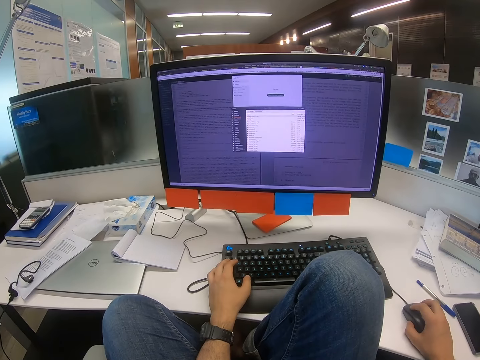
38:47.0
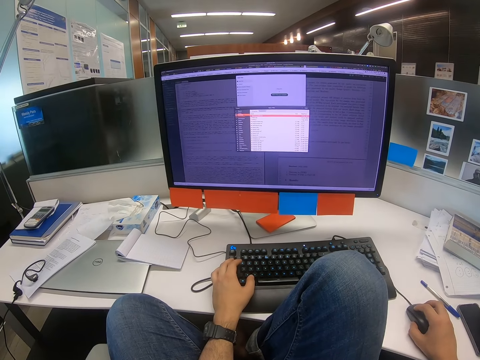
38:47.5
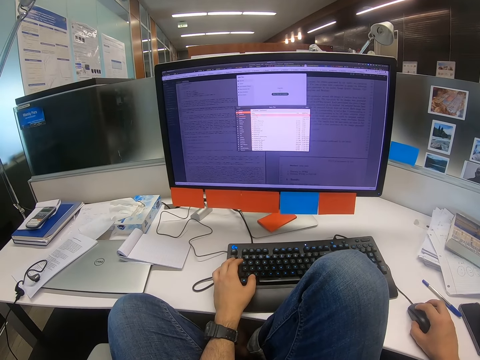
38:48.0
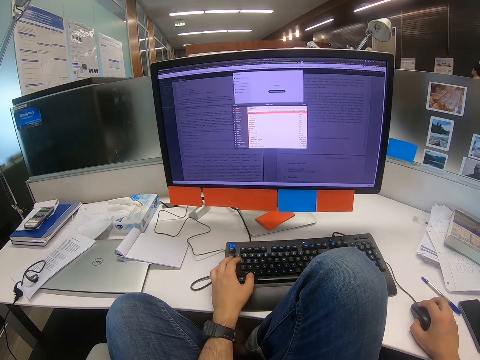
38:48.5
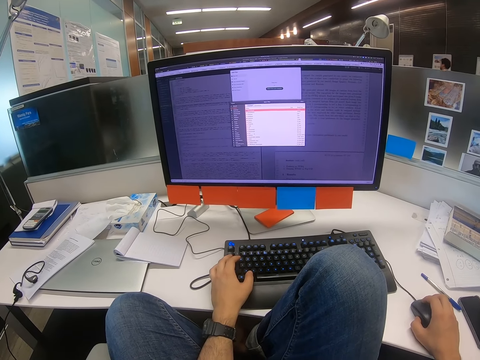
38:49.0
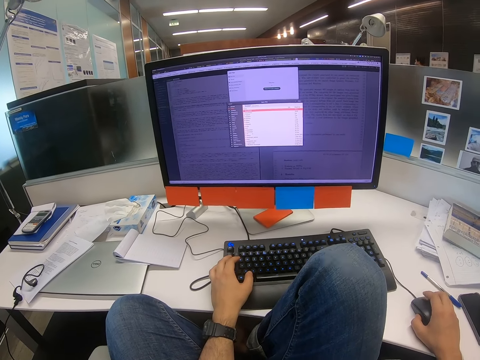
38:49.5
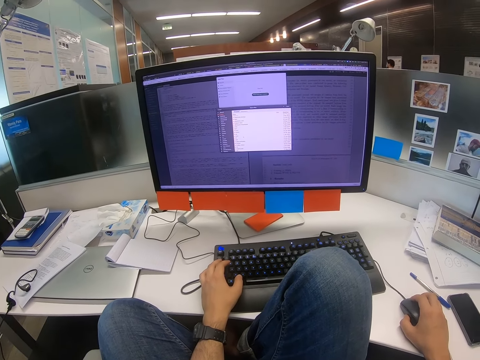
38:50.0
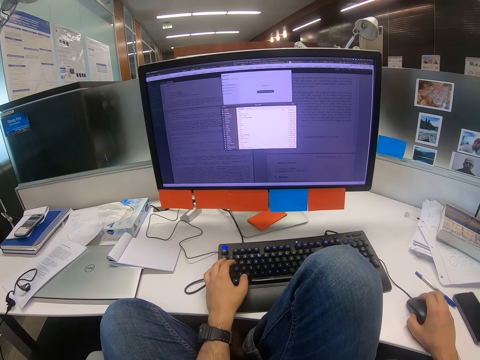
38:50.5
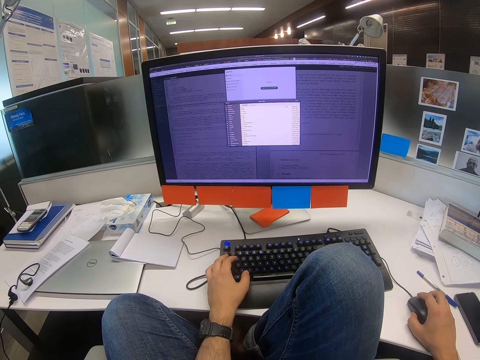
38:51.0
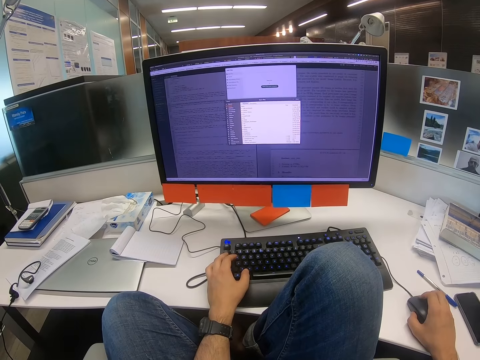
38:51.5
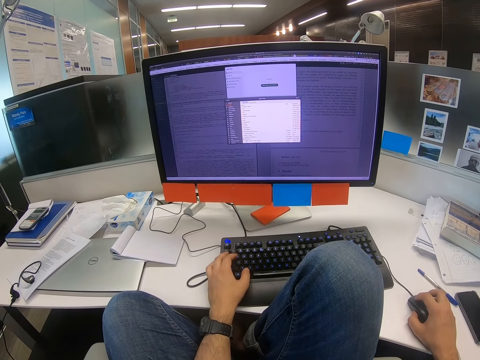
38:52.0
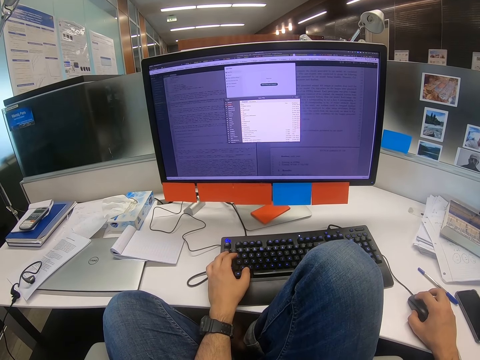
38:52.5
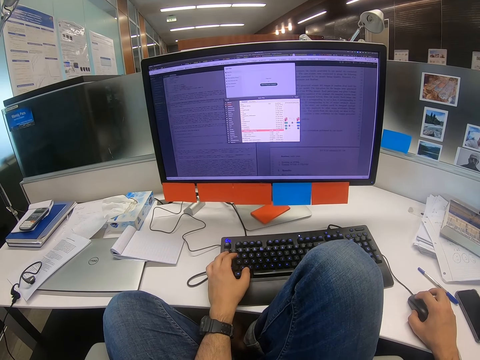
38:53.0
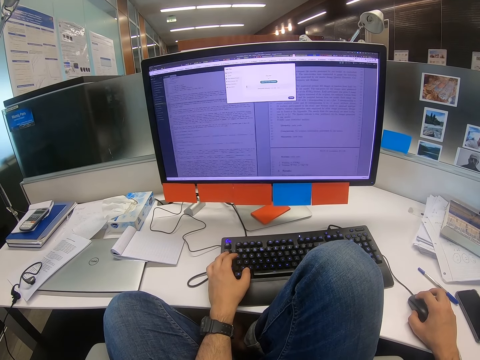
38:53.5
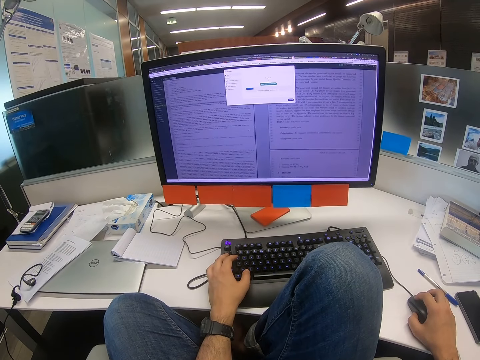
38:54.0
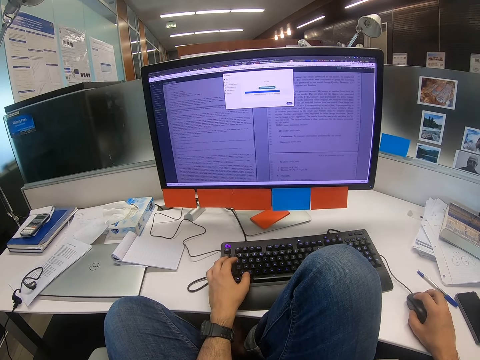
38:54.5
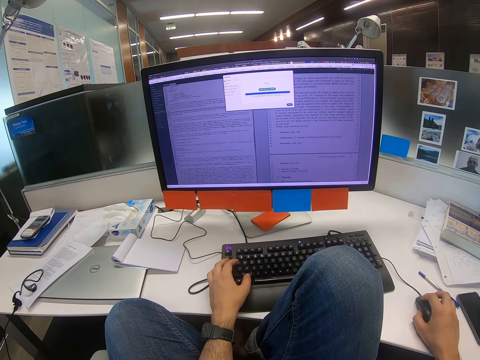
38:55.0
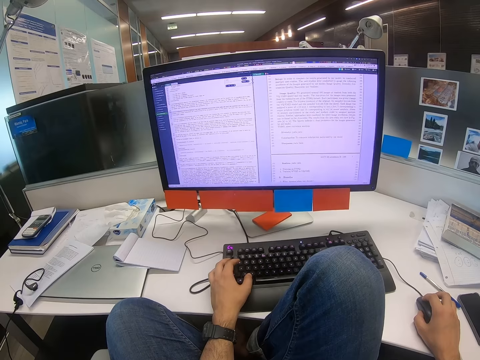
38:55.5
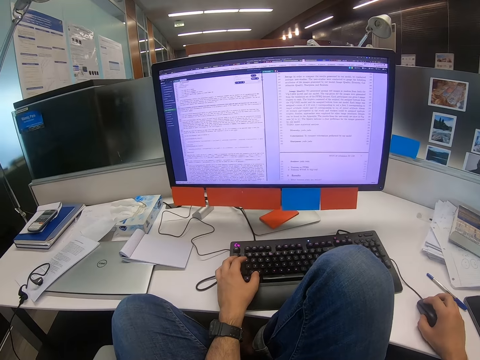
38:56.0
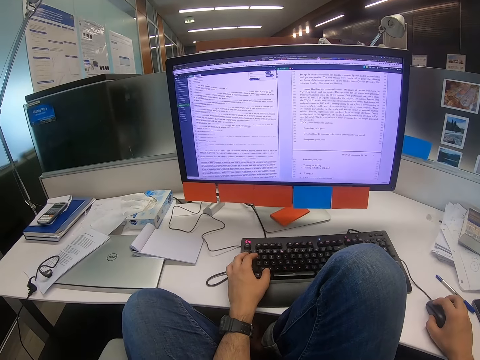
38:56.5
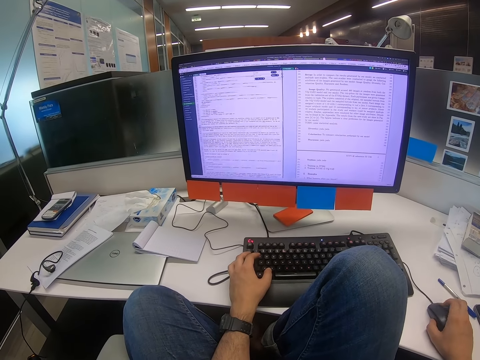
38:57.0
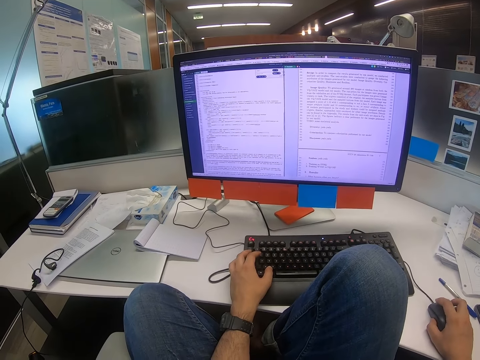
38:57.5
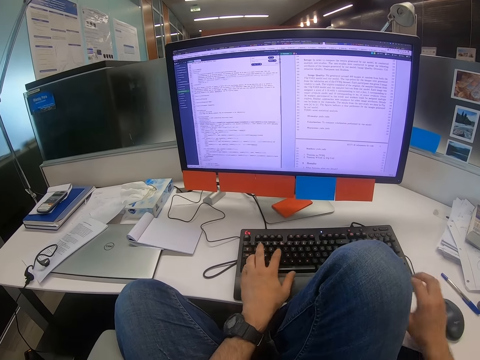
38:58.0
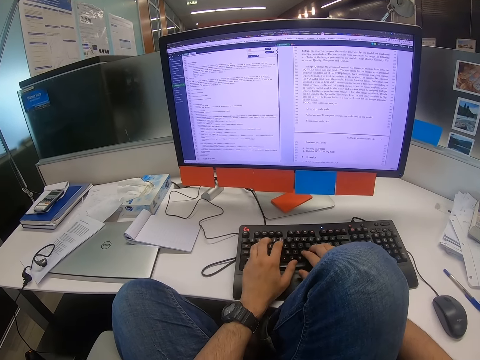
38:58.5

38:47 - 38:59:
The camera wearer moves the mouse with the right hand.

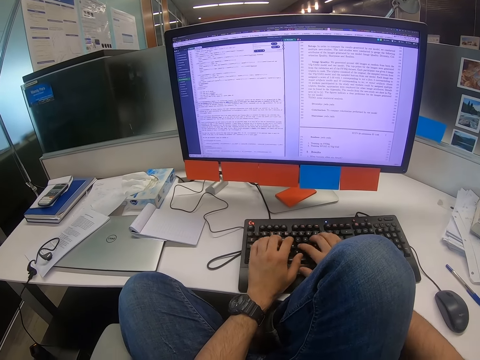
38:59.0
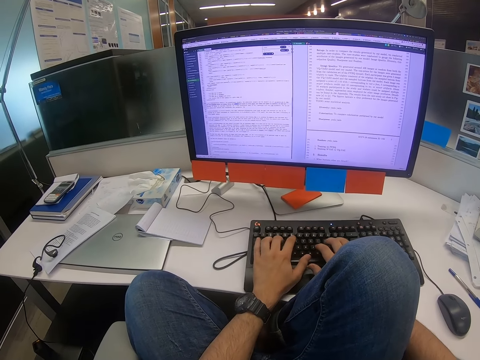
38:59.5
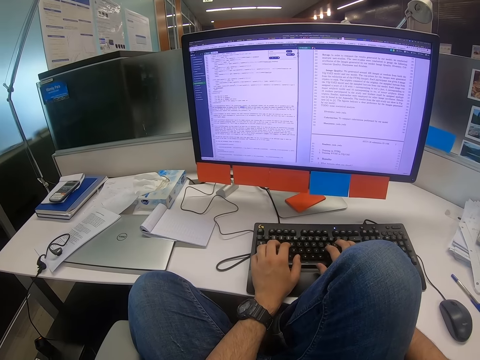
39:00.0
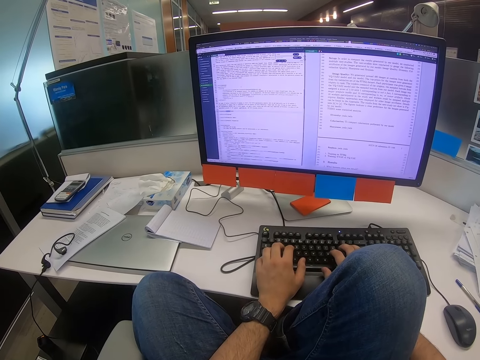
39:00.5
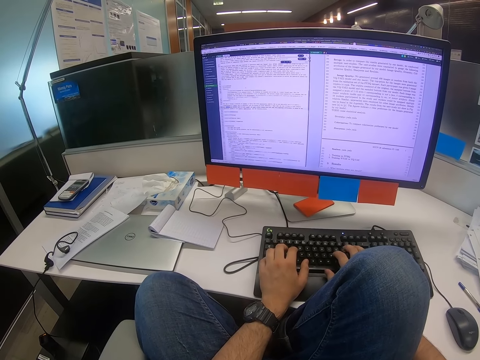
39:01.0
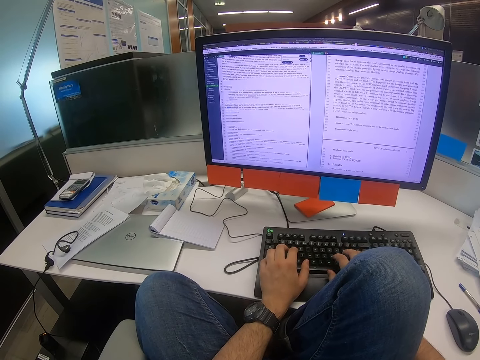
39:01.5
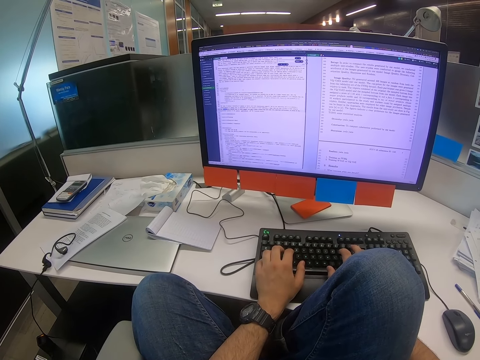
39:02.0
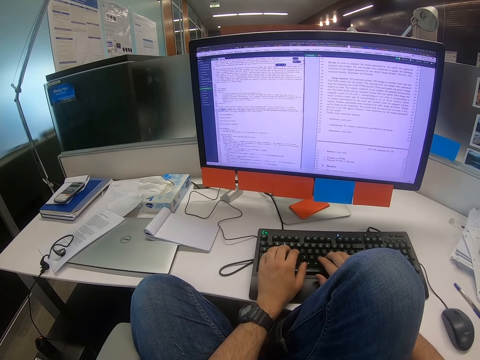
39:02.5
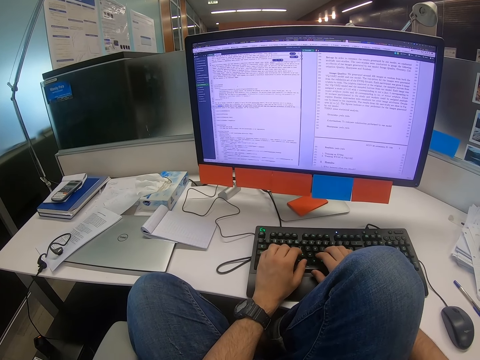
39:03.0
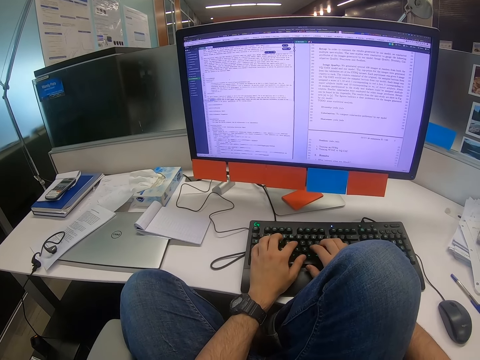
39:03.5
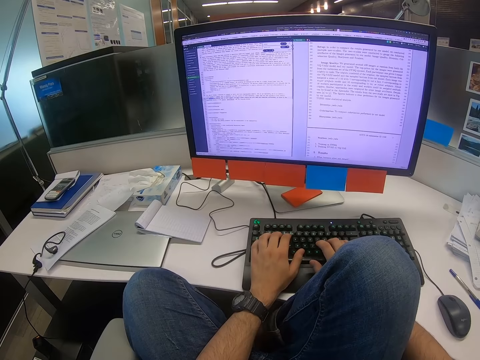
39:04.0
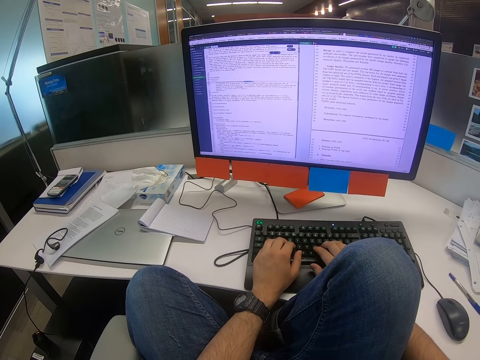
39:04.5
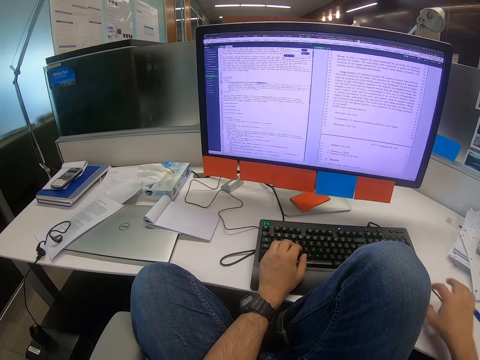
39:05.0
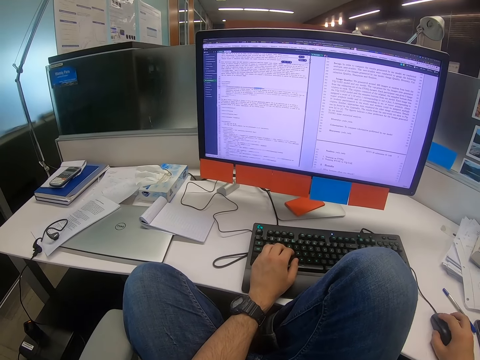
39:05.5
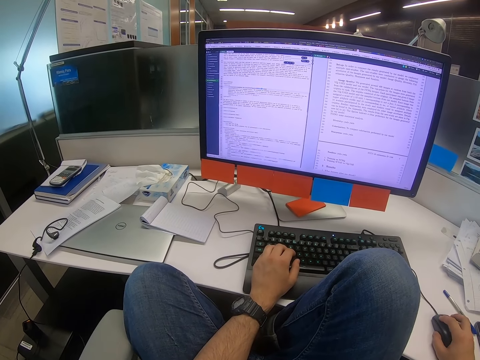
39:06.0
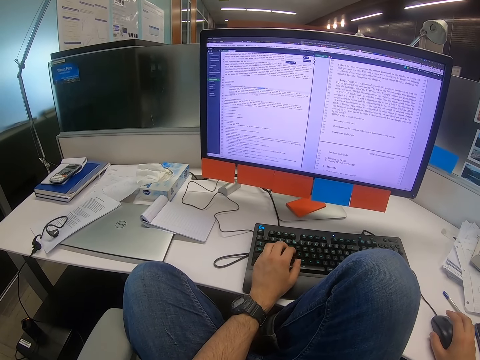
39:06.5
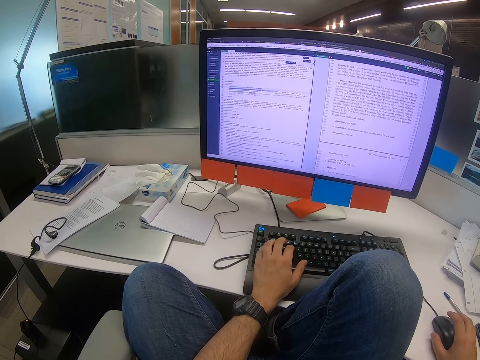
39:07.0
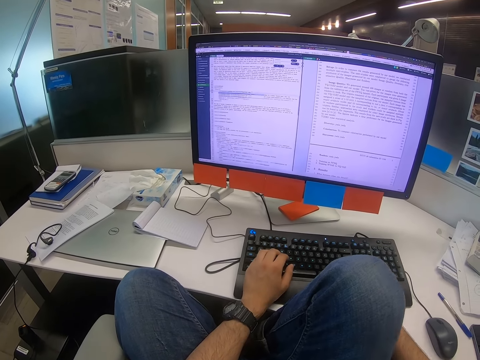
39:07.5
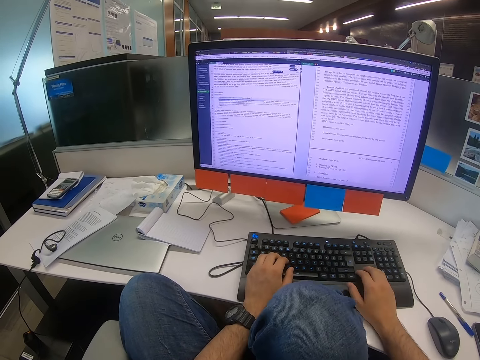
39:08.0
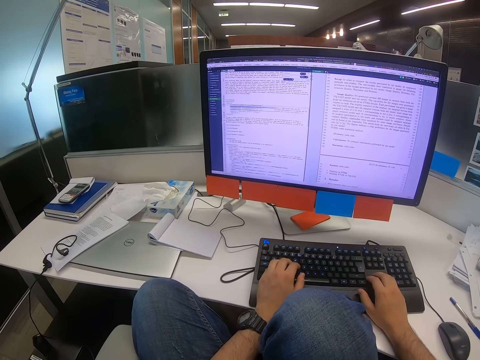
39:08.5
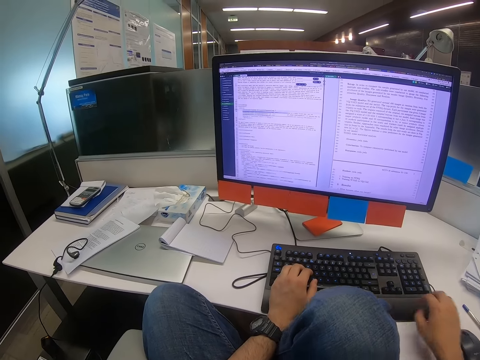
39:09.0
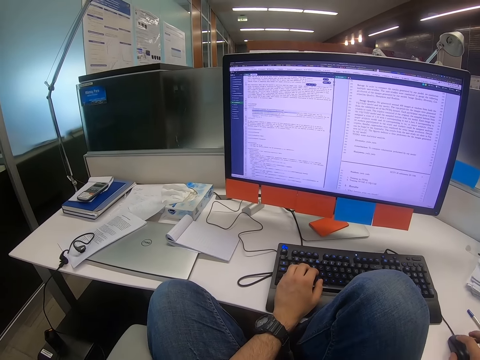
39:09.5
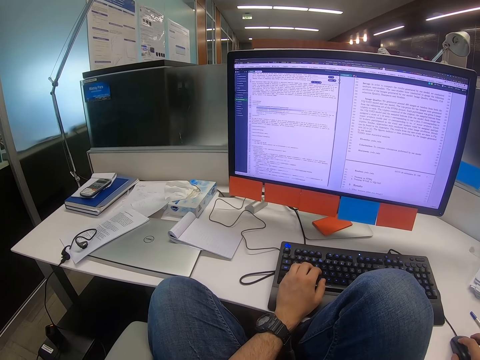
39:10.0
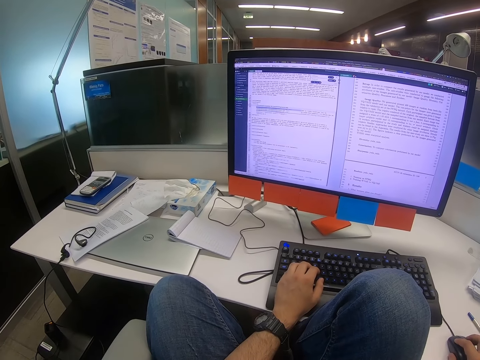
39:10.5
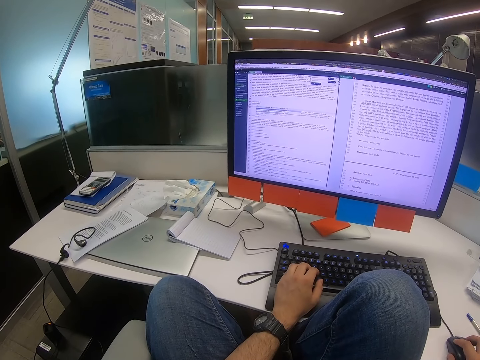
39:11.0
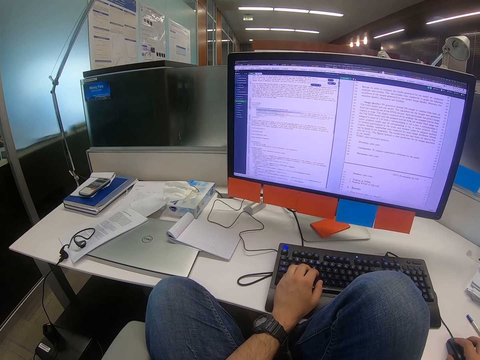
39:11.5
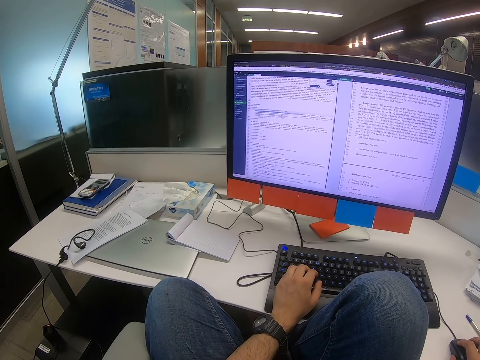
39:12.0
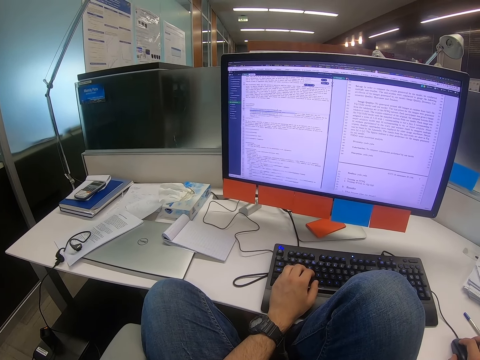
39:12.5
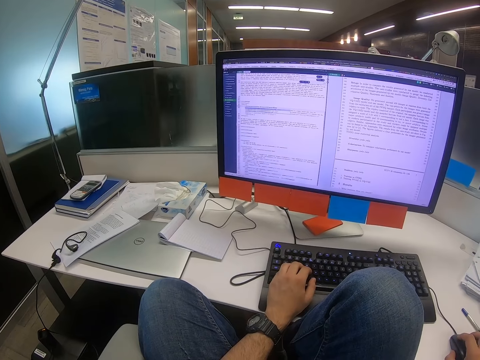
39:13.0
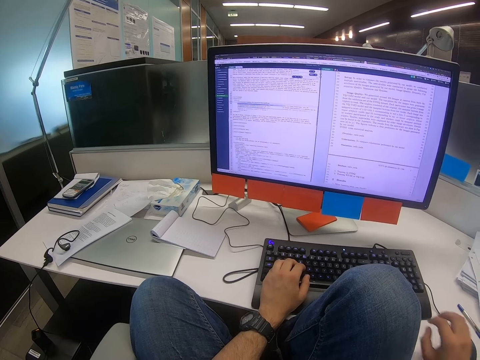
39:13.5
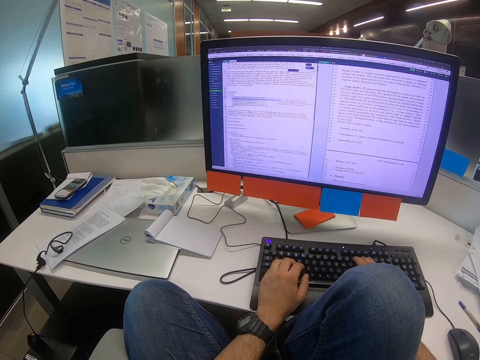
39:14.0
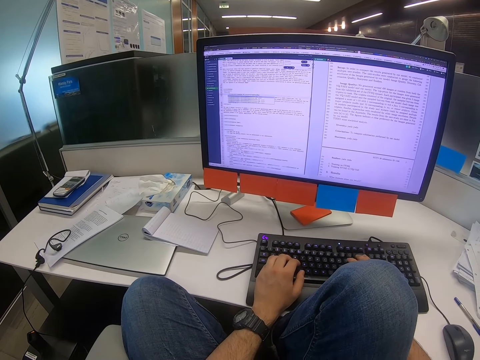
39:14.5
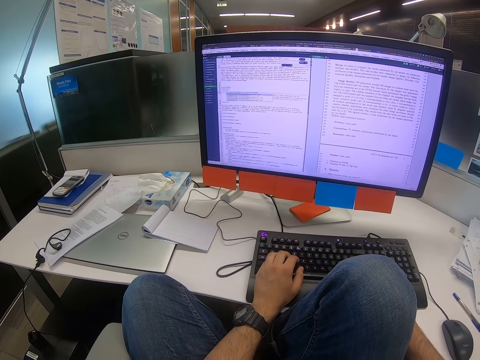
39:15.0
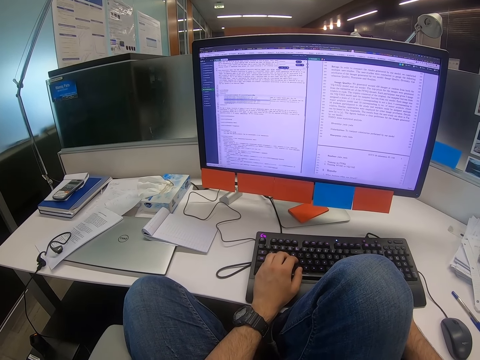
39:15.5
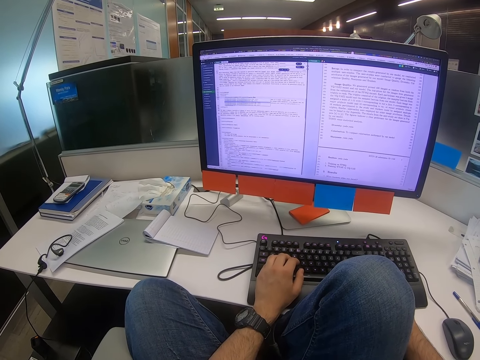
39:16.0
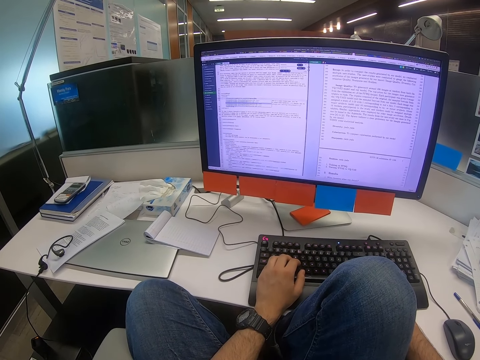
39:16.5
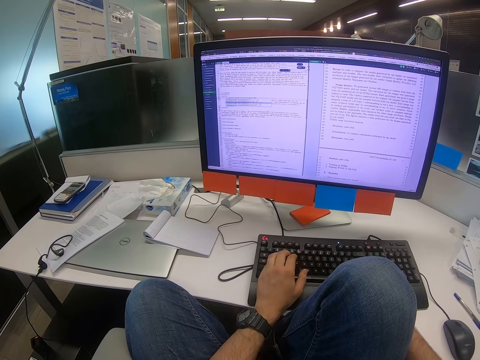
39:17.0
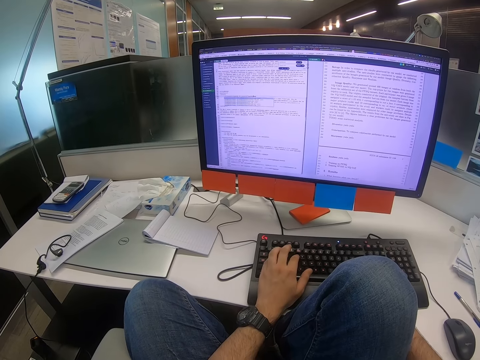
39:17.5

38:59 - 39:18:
The camera wearer types on the keyboard. They move the mouse with the right hand. They type on the keyboard. They move the mouse with the right hand. They type on the keyboard.
